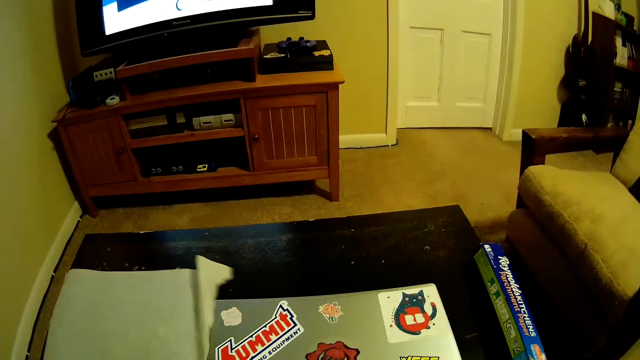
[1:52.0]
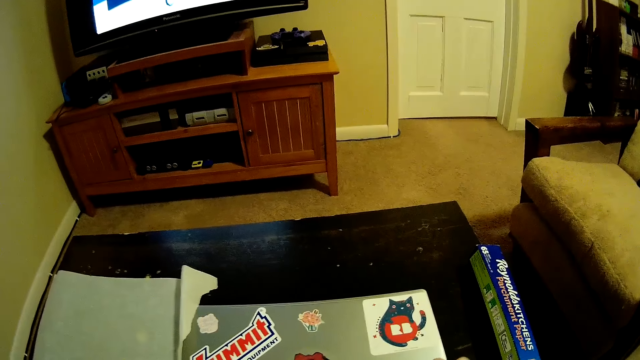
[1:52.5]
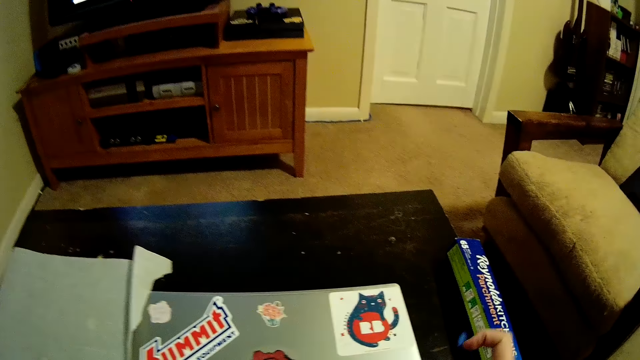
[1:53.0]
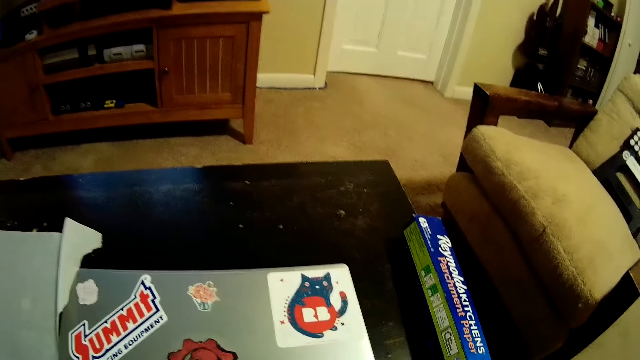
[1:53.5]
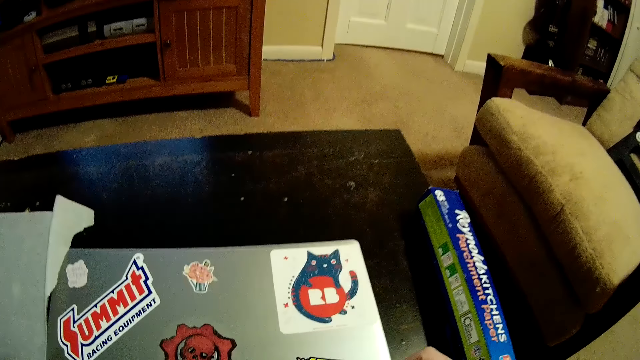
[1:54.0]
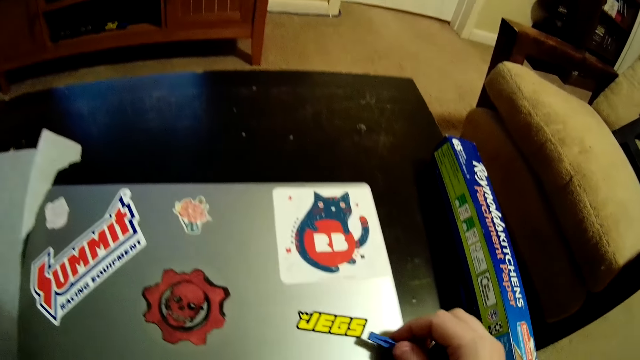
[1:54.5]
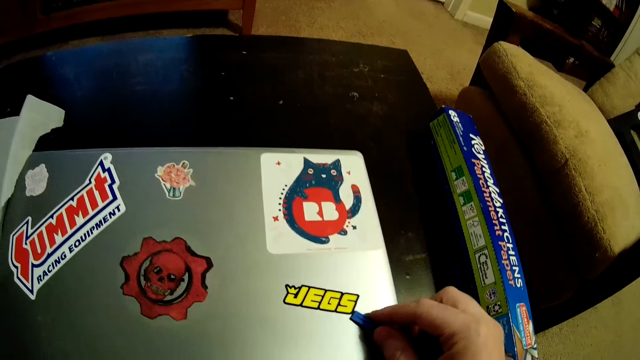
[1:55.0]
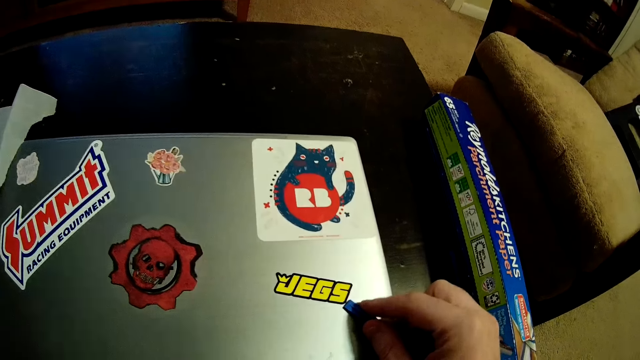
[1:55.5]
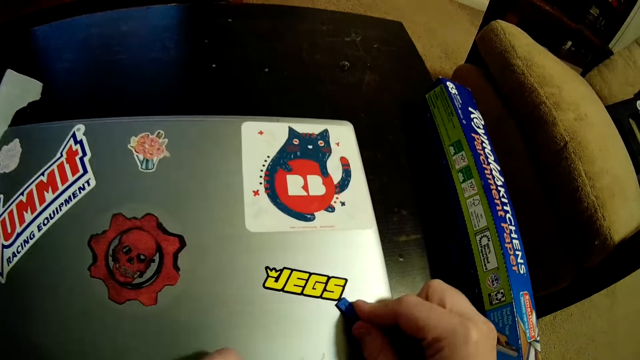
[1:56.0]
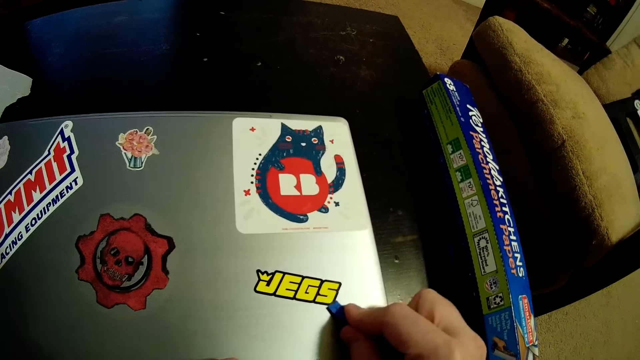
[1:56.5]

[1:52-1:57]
The camera wearer picks up a plastic. He peels a sticker on a laptop with the plastic in his right hand.

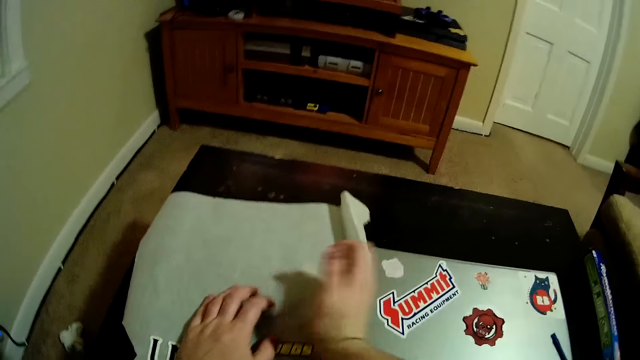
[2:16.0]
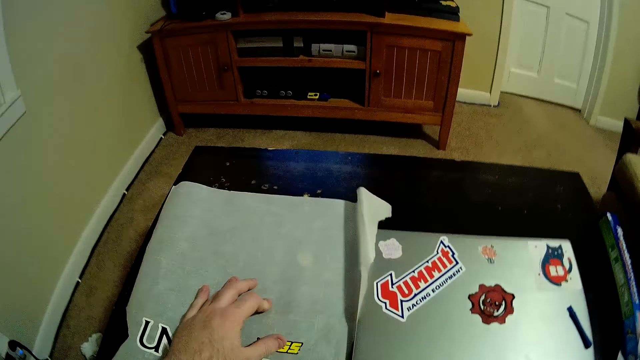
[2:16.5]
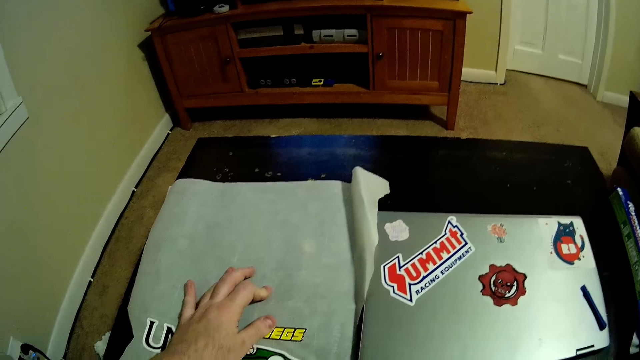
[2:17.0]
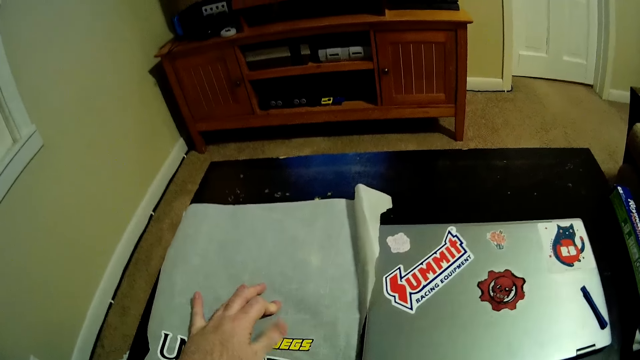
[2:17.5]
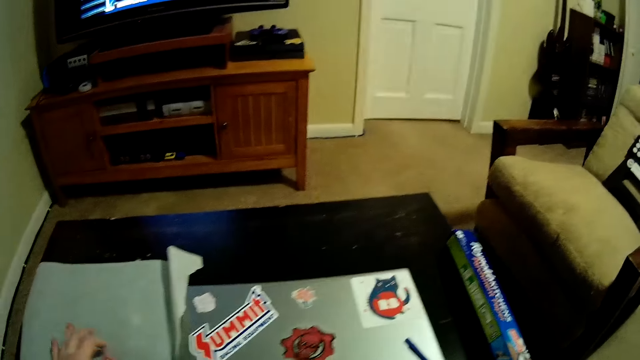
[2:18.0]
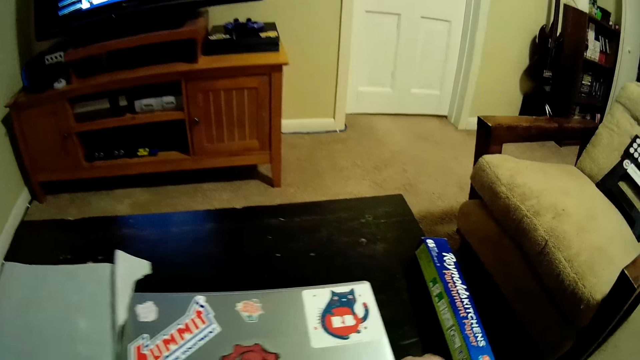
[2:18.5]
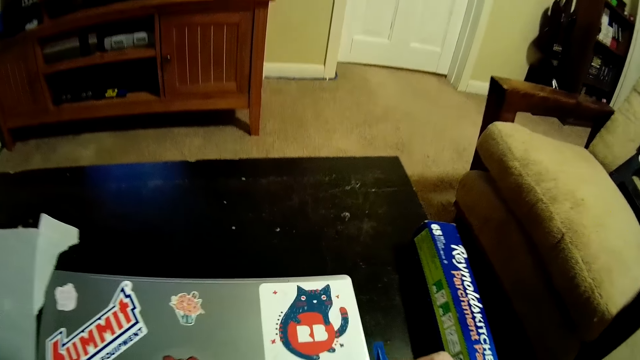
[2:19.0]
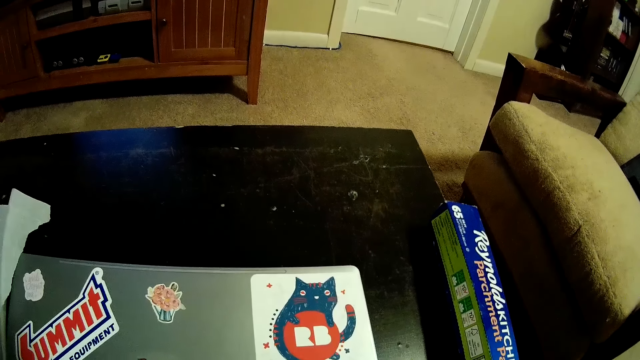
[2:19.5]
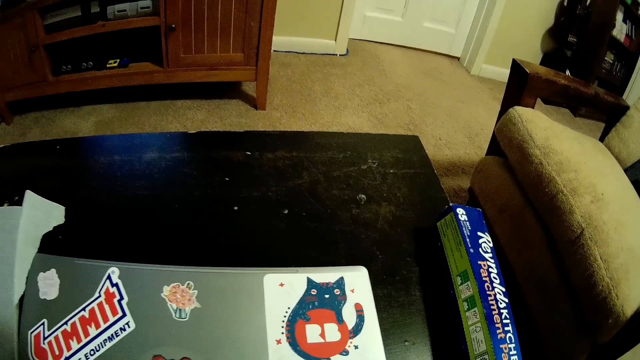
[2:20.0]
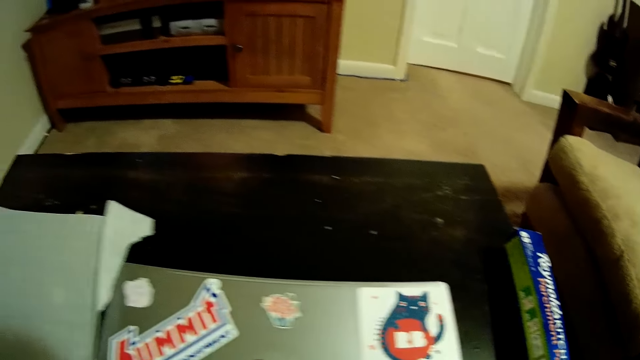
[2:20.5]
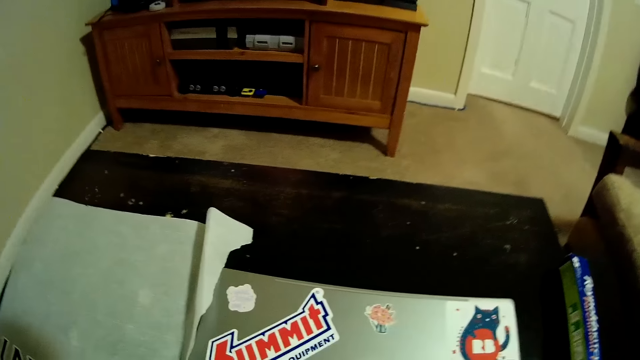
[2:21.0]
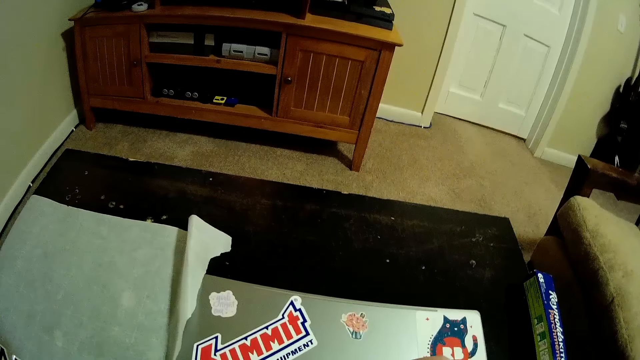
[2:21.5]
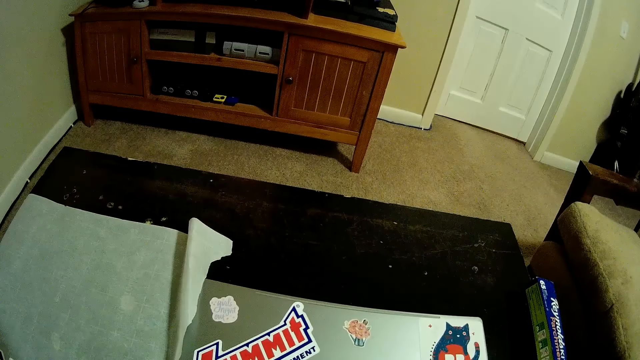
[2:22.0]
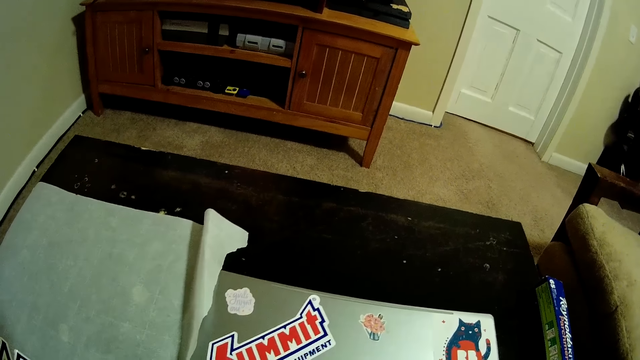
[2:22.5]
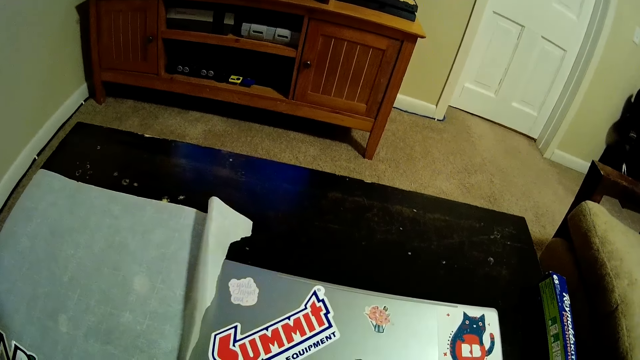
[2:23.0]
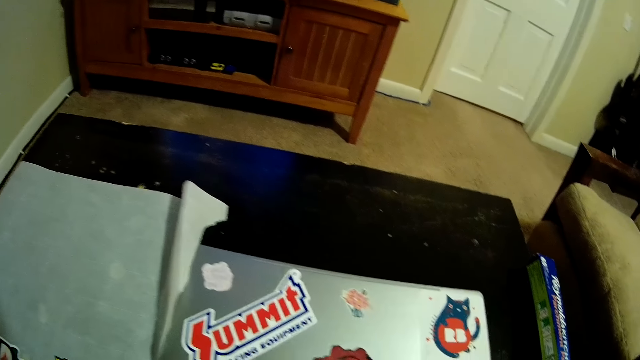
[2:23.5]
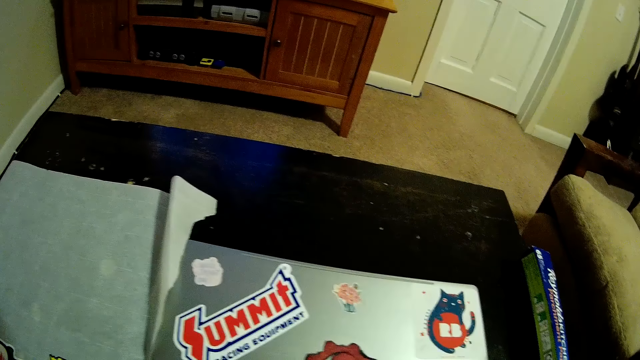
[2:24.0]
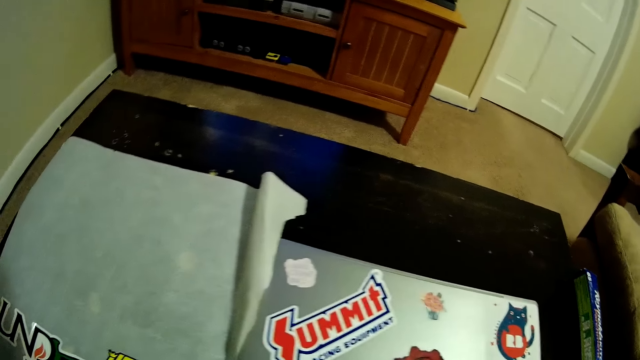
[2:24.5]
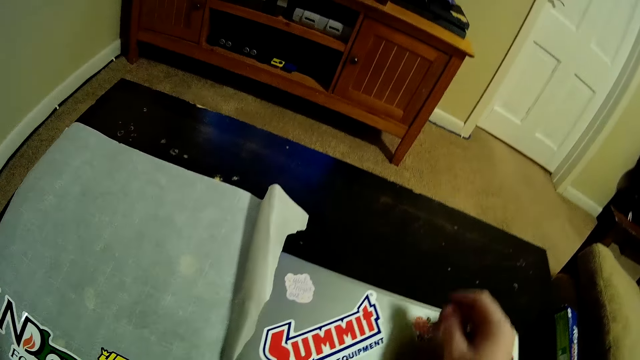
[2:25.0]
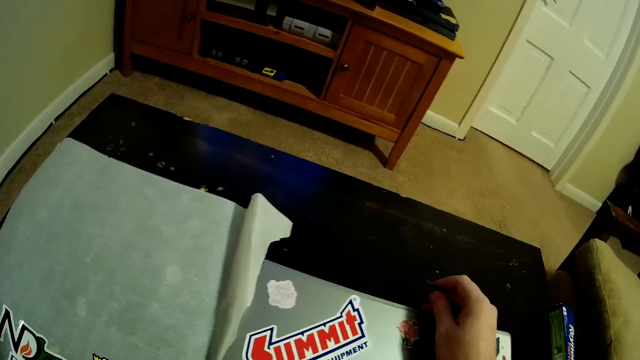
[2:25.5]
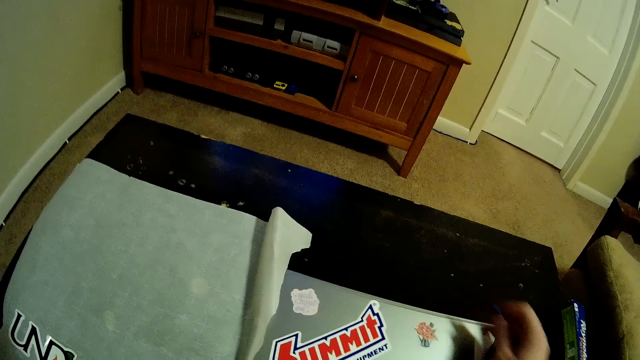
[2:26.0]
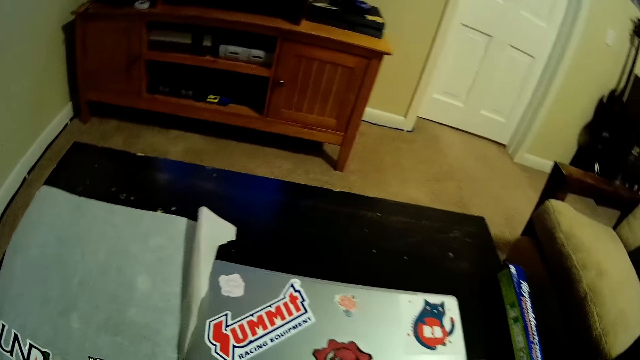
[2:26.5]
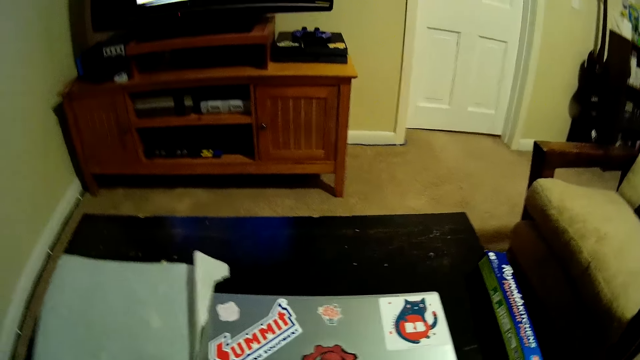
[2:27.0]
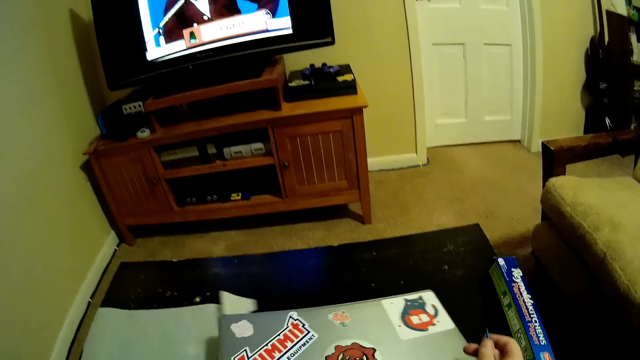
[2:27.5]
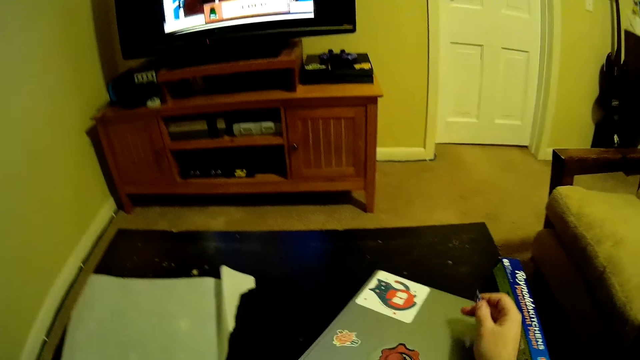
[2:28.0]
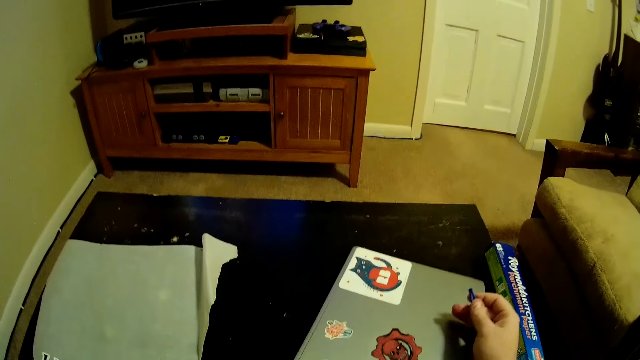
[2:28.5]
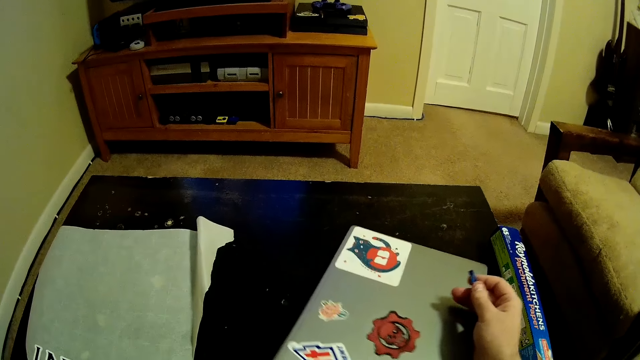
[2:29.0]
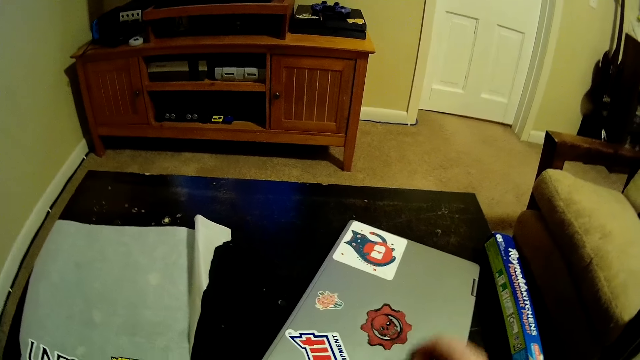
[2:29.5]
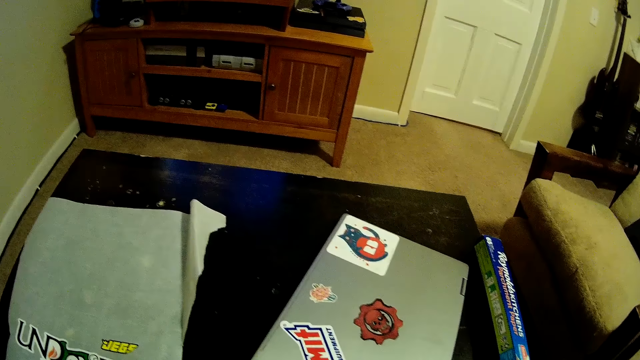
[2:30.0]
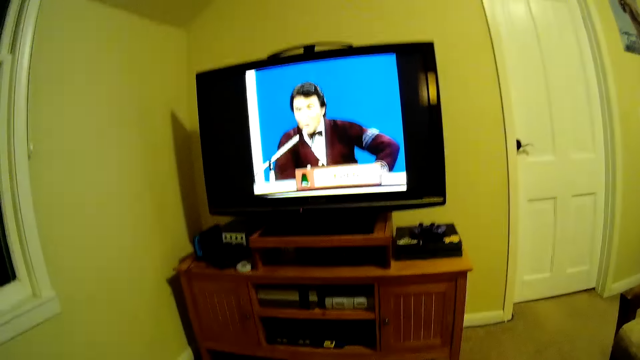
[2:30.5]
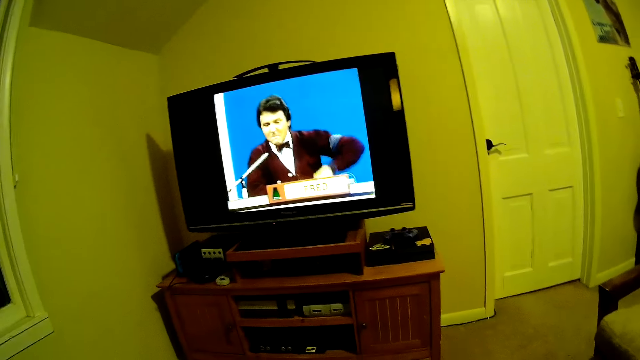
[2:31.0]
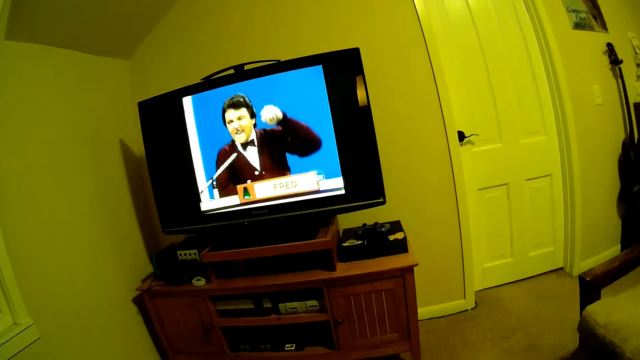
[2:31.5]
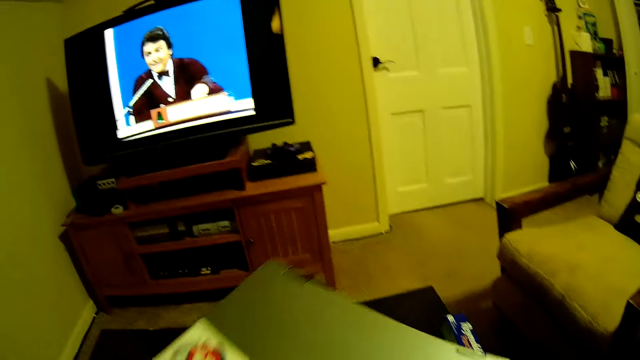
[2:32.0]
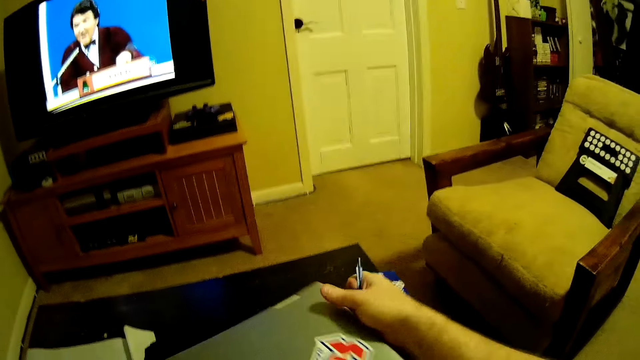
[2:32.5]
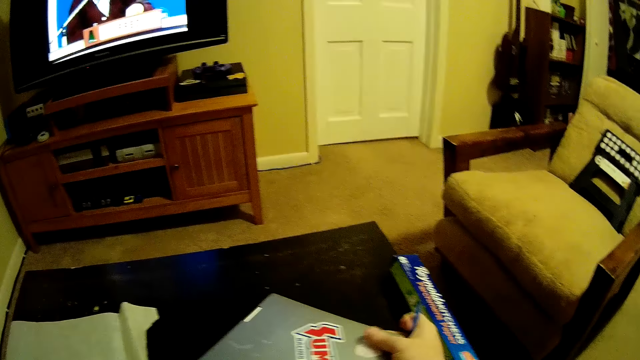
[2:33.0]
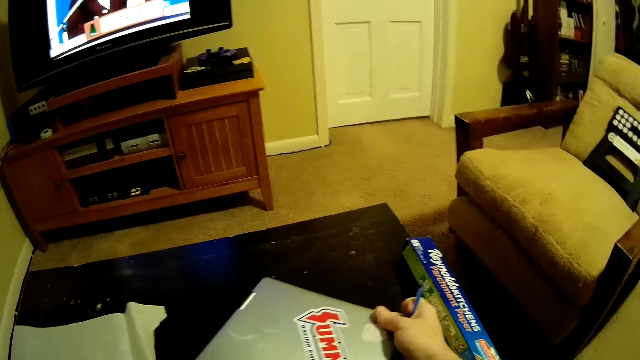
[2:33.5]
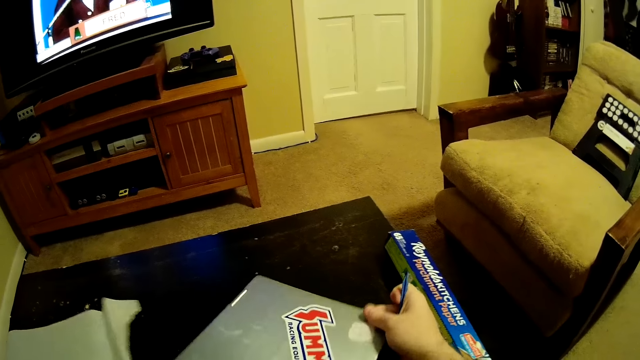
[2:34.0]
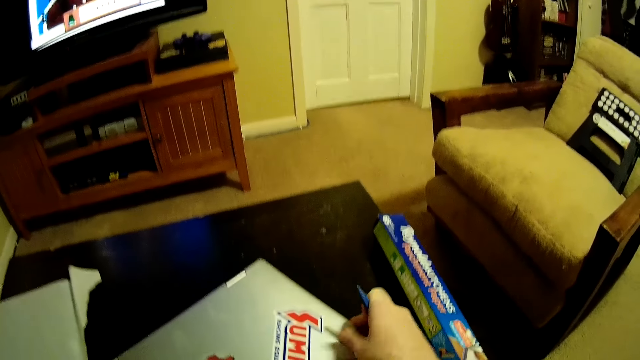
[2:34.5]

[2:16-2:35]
The camera wearer picks up a plastic. They look at the laptop, put the right hand on the laptop, and turn the laptop on the table with both hands. They look at the screen and turn the laptop in the hands.
